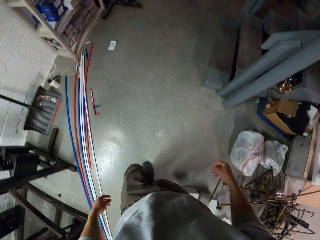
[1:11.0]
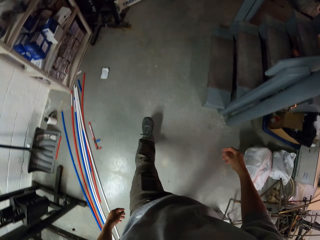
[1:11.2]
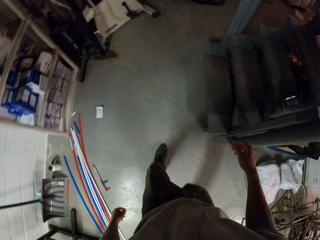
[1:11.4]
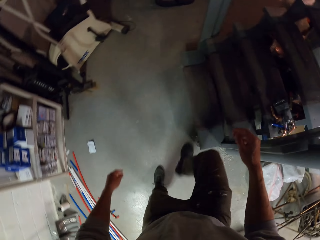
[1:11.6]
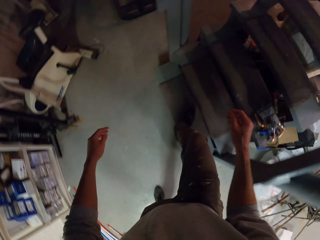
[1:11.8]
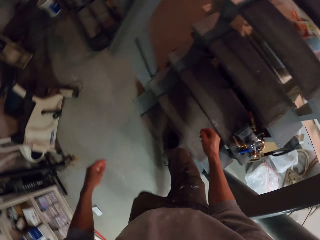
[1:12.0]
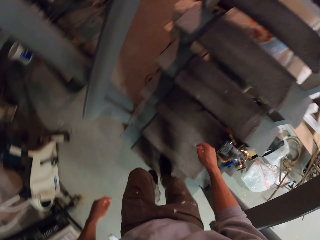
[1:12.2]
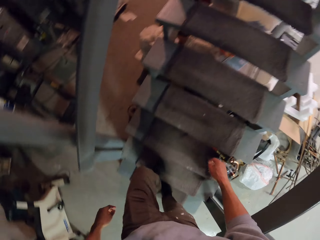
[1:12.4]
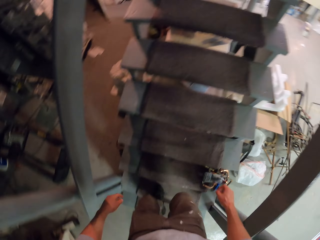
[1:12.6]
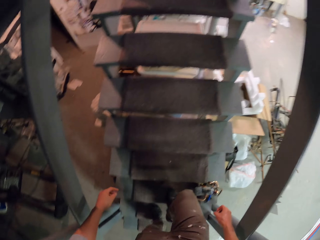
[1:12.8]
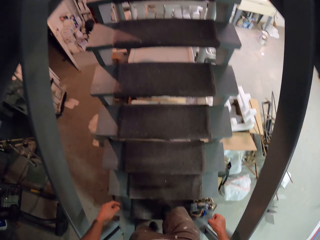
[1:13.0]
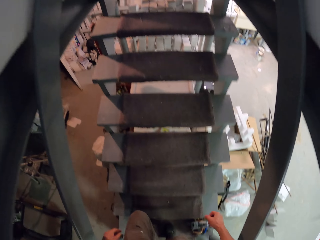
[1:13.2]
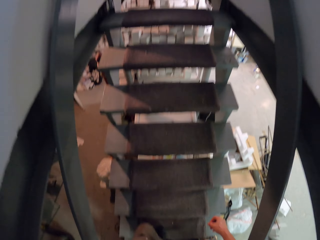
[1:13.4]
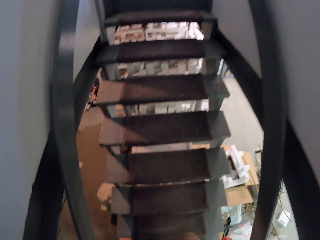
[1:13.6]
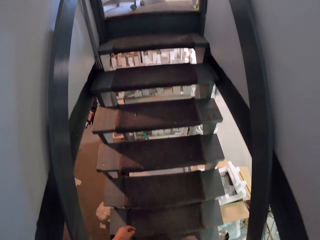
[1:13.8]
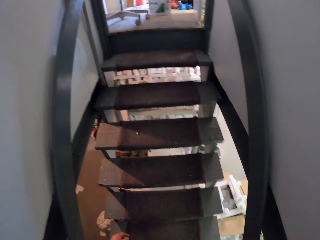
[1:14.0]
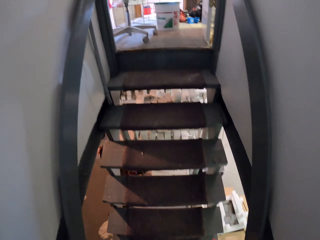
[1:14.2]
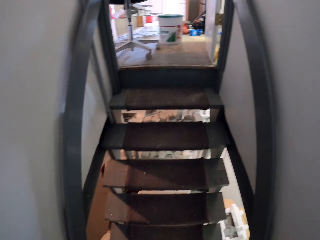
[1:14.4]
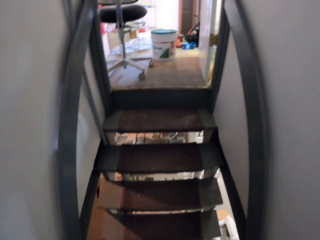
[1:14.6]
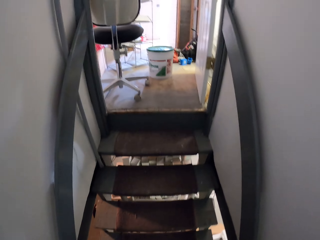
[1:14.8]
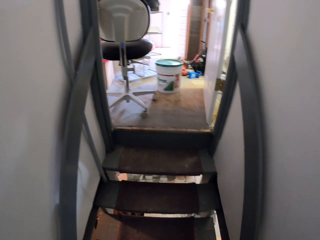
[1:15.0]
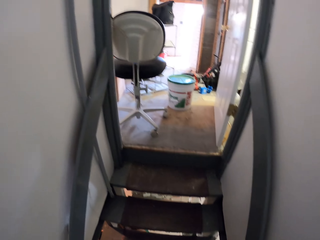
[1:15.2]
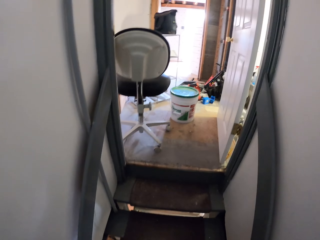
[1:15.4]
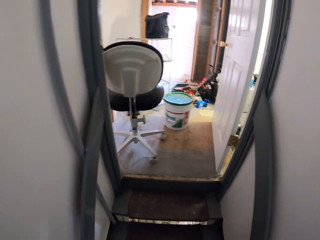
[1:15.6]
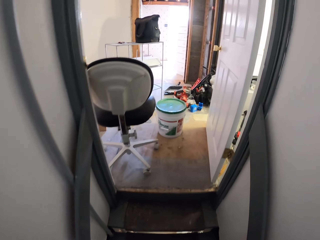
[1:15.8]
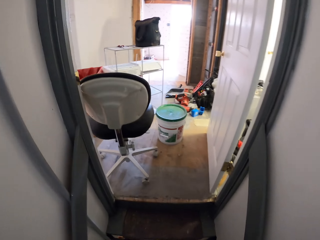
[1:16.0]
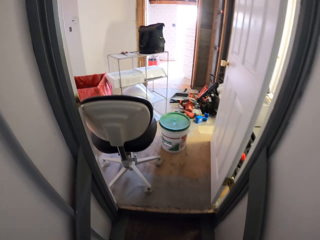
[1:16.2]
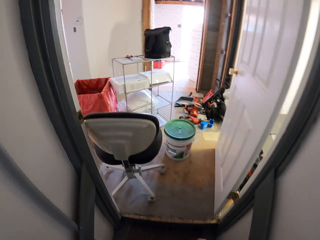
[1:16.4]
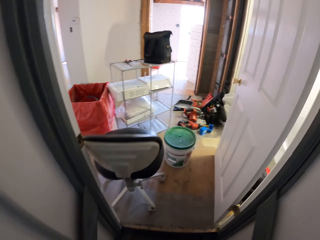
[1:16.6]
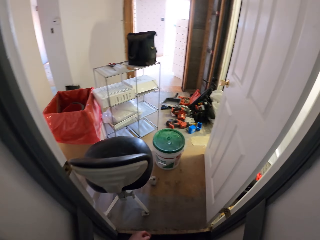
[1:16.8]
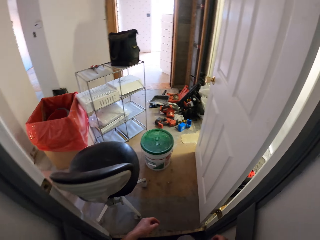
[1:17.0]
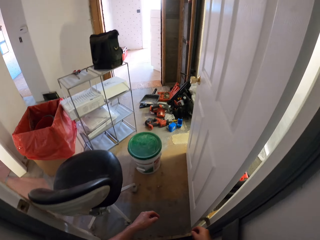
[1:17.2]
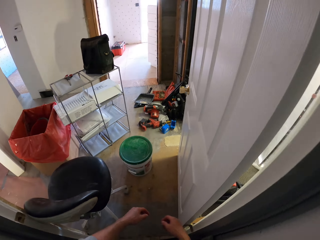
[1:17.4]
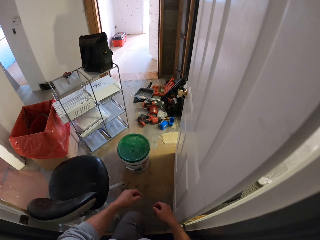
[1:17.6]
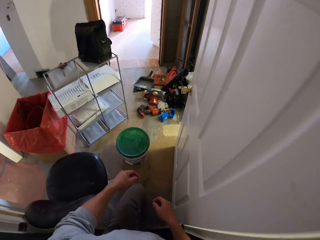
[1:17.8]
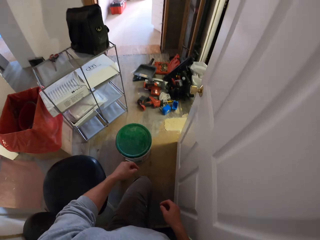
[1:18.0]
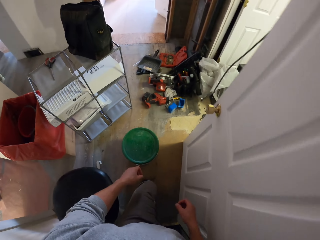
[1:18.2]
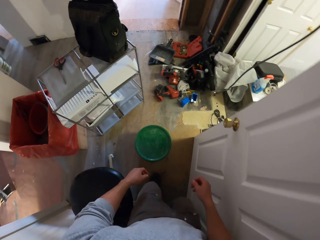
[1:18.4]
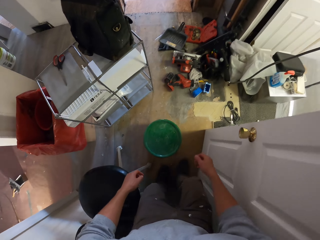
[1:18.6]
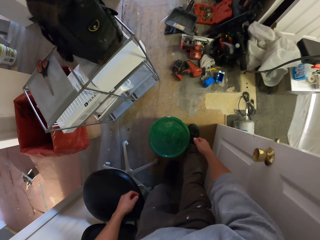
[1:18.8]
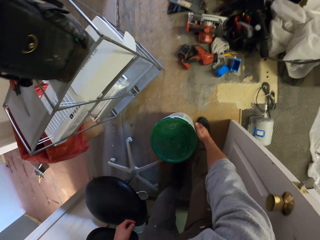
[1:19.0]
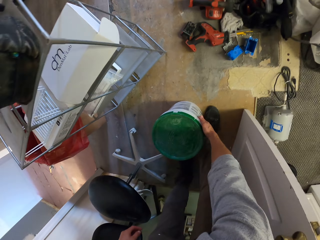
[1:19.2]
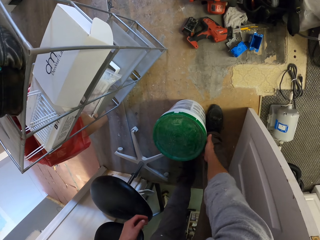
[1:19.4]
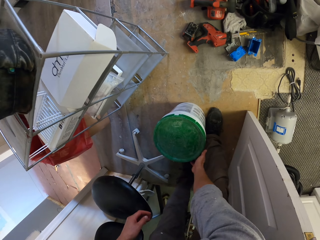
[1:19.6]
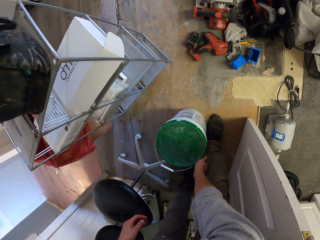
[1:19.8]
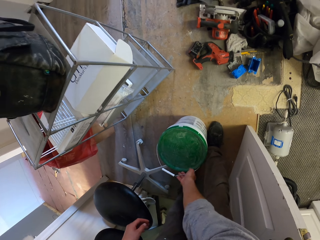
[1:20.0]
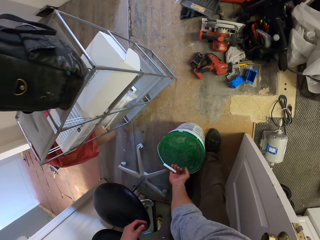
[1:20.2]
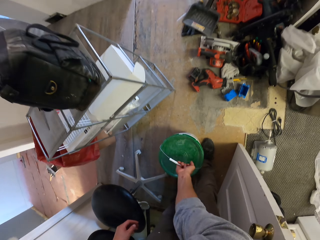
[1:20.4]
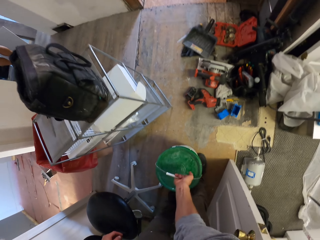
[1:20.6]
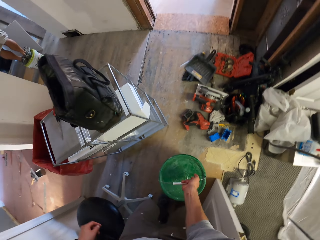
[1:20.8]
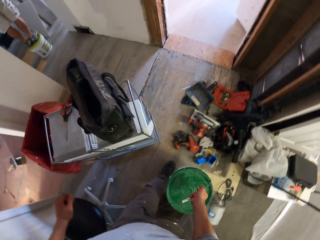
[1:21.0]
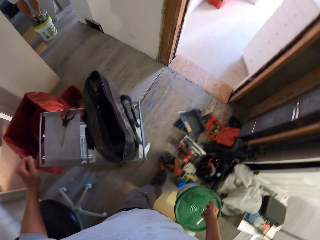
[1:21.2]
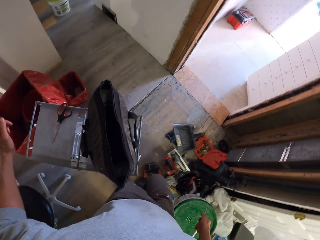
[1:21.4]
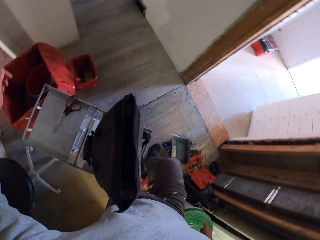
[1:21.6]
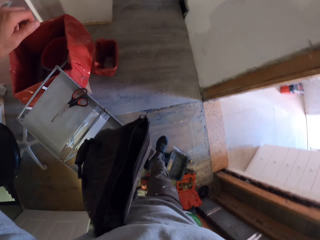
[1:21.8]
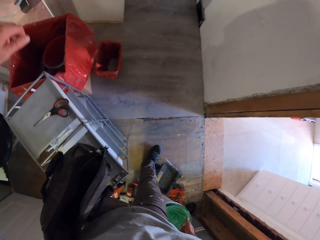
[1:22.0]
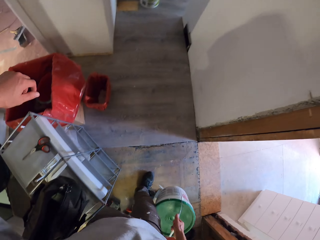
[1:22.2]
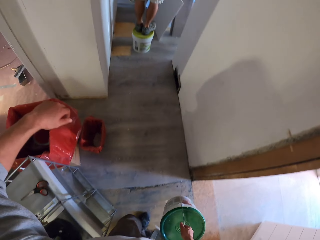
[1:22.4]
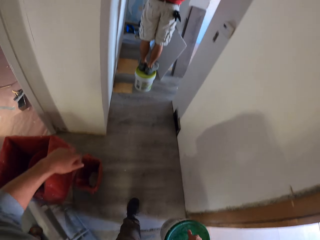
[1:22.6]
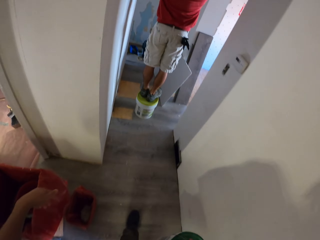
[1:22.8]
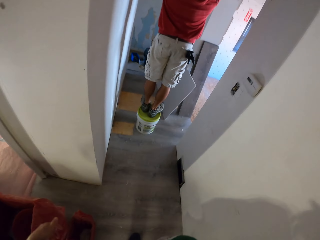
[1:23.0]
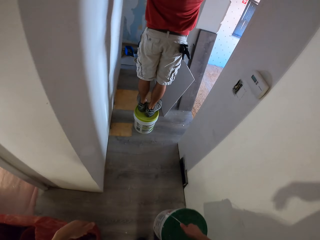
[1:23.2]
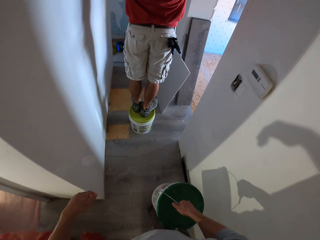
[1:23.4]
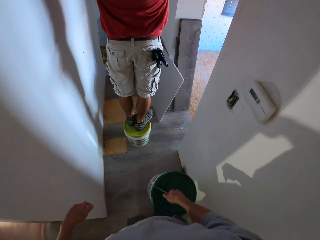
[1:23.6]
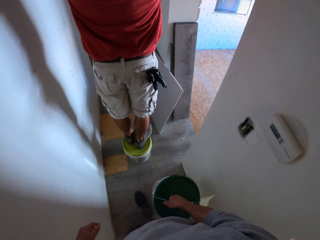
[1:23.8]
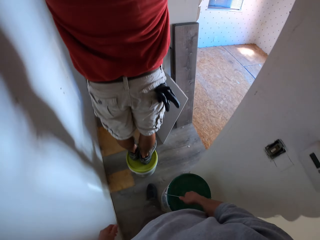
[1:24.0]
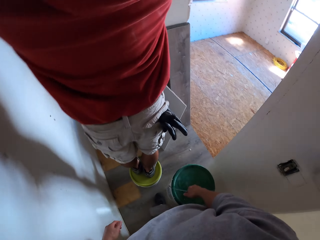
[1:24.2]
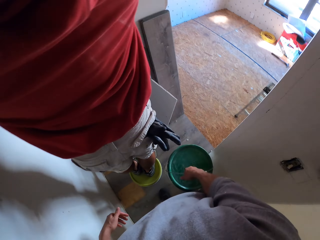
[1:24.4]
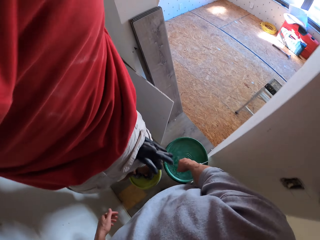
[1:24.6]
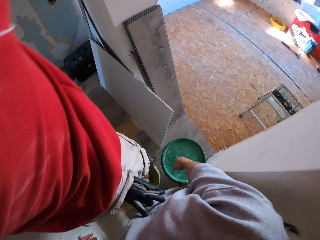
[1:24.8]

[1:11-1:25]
The camera wearer walks up the stairs. They pick up a bucket from the floor. They walk on the floor.

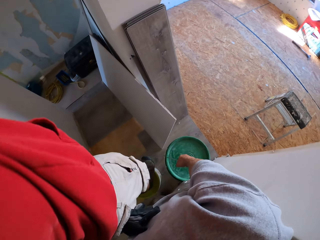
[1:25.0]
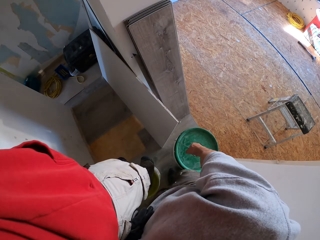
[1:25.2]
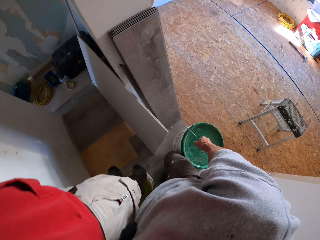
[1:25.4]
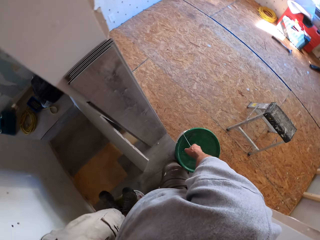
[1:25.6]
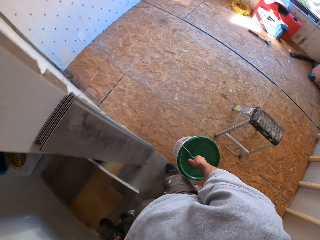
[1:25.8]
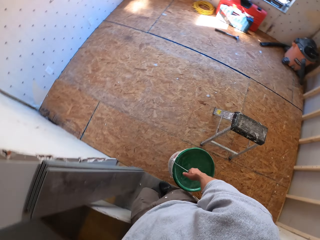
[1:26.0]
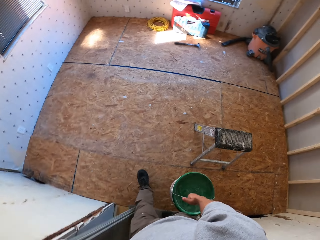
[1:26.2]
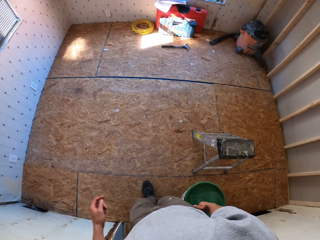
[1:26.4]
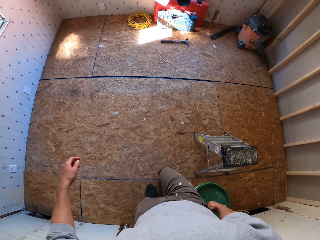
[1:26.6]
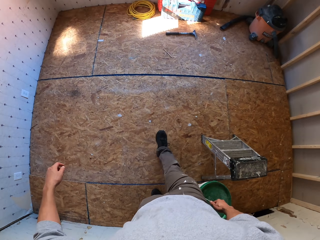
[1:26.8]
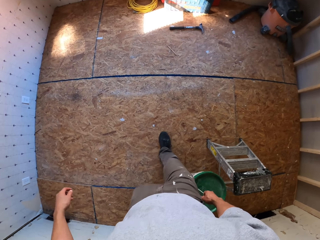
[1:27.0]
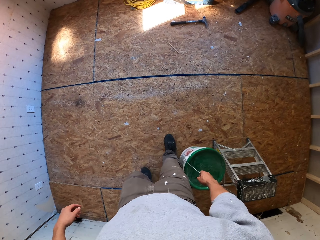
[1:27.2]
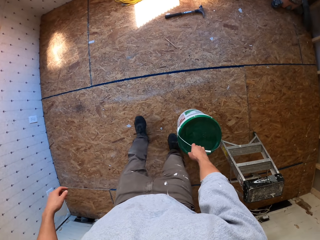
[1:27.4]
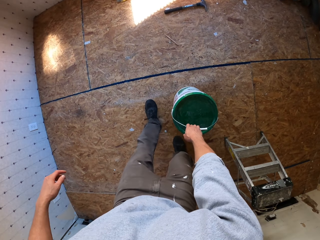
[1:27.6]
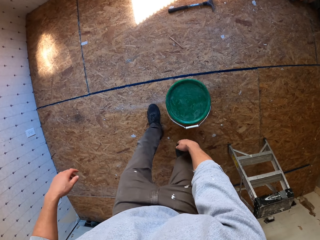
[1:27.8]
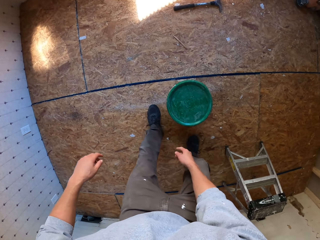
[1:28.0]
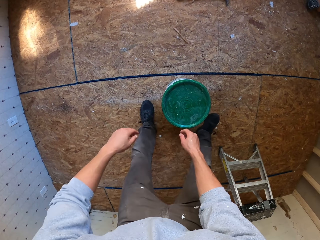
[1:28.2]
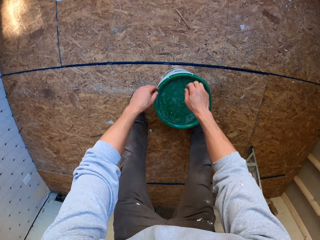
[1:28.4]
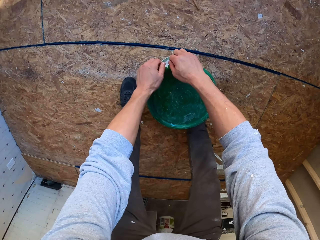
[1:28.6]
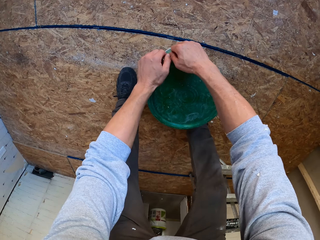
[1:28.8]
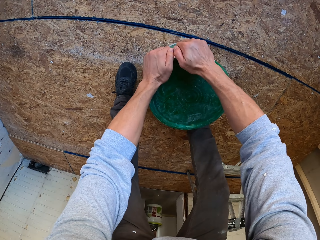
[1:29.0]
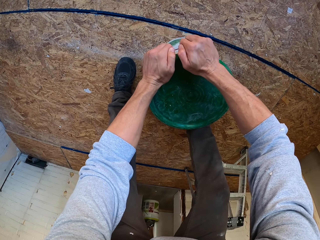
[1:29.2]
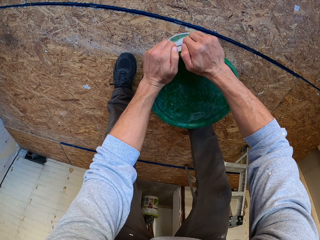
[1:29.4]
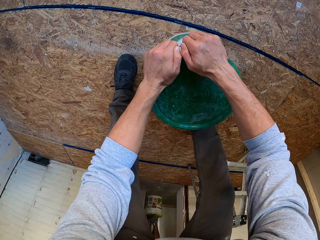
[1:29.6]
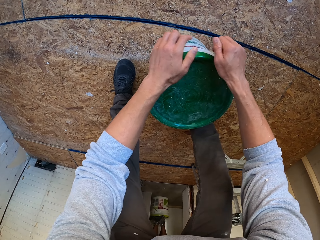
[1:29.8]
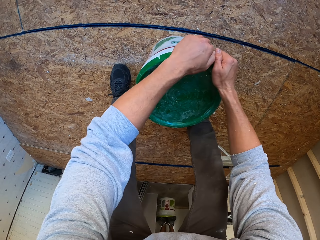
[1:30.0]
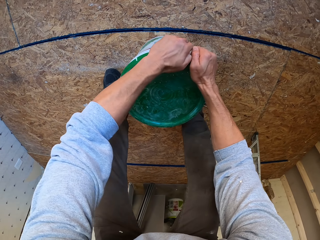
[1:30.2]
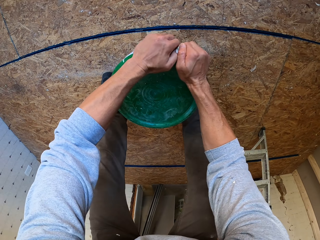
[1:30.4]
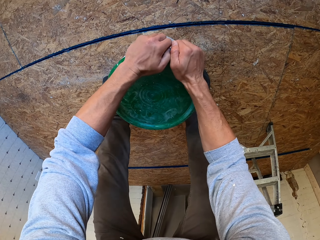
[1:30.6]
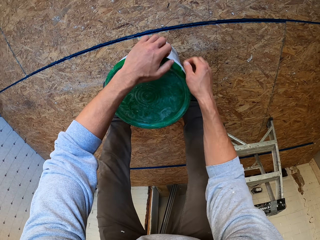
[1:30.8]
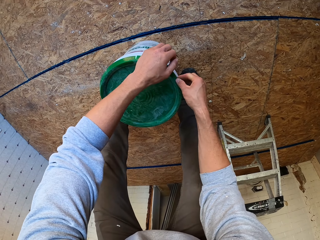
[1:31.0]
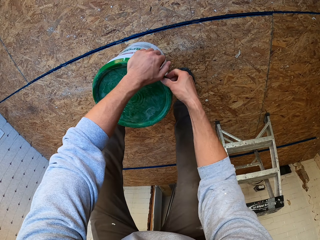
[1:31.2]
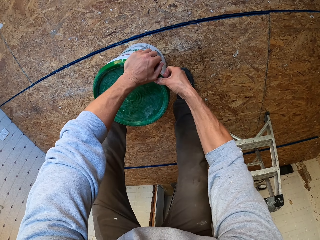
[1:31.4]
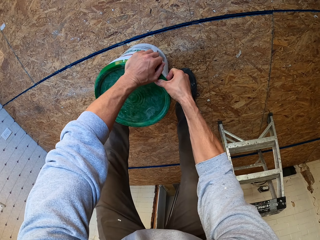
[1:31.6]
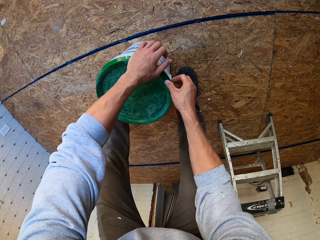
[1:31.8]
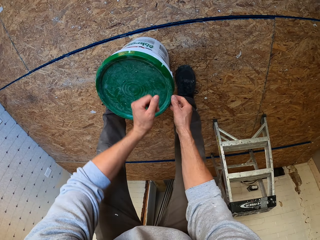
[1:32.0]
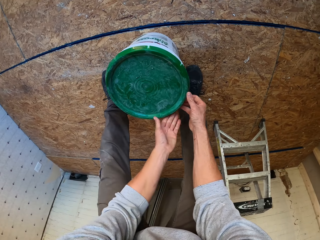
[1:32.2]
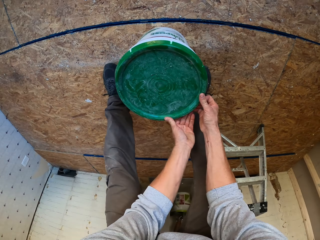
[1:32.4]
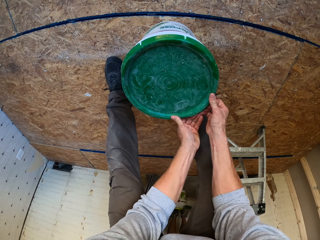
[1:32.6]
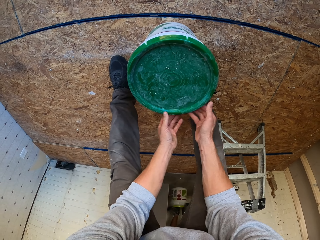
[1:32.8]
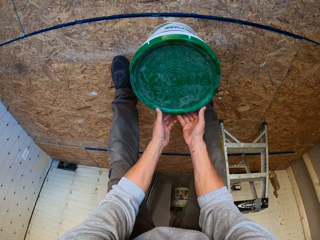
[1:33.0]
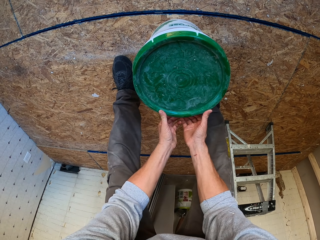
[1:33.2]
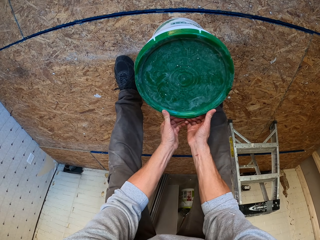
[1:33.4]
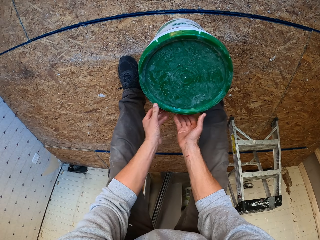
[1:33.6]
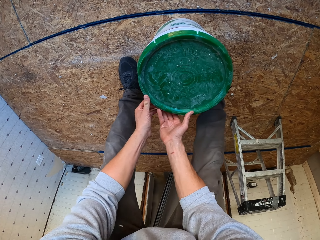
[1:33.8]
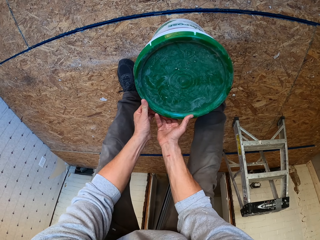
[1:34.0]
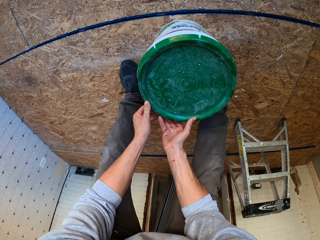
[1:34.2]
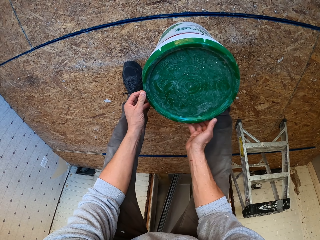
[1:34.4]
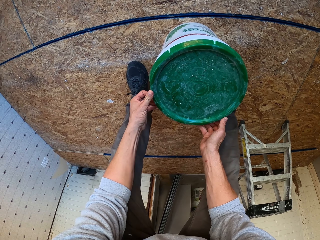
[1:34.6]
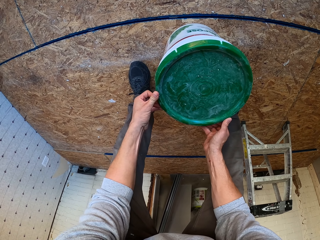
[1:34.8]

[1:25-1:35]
The camera wearer puts the bucket on the floor. They open the lid of the bucket.
